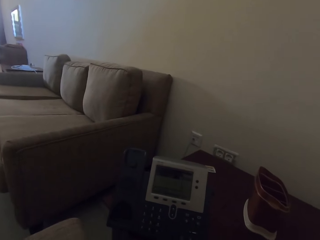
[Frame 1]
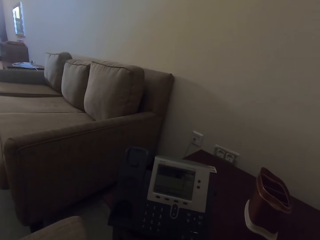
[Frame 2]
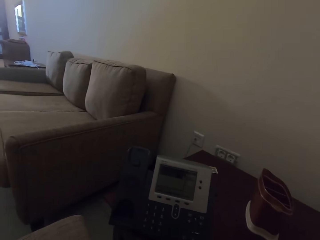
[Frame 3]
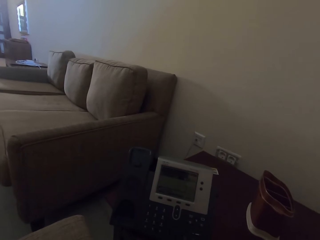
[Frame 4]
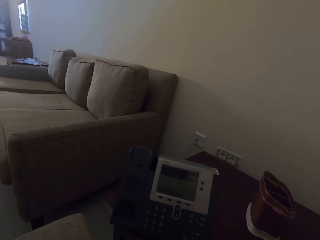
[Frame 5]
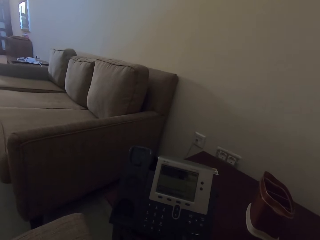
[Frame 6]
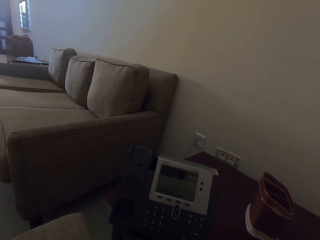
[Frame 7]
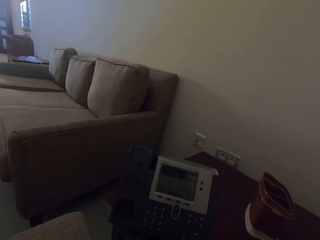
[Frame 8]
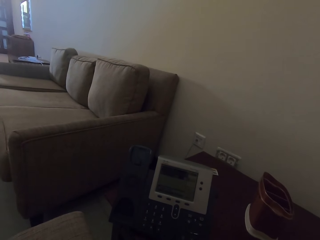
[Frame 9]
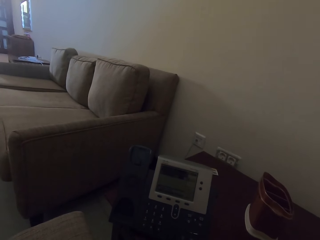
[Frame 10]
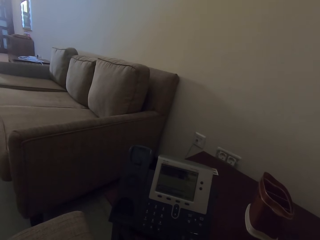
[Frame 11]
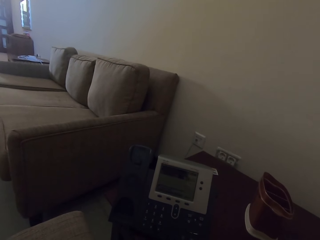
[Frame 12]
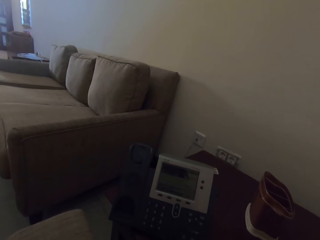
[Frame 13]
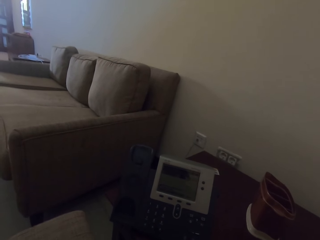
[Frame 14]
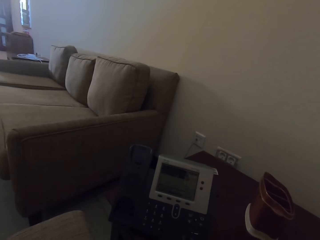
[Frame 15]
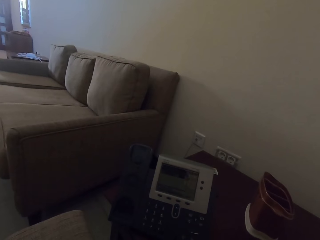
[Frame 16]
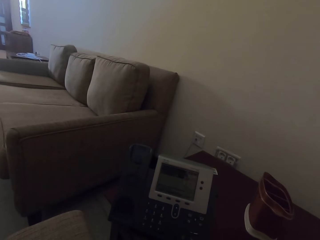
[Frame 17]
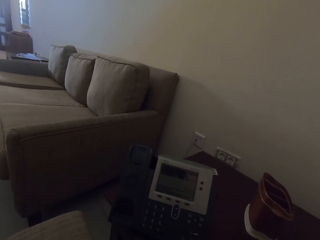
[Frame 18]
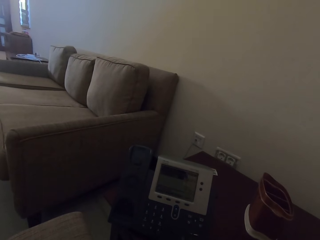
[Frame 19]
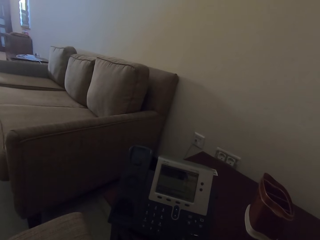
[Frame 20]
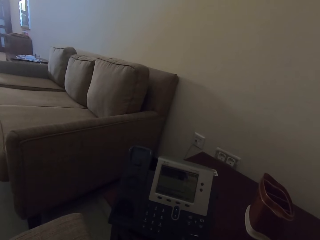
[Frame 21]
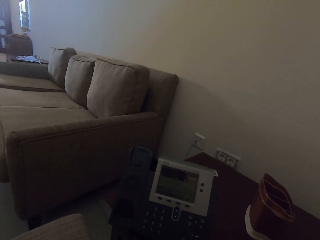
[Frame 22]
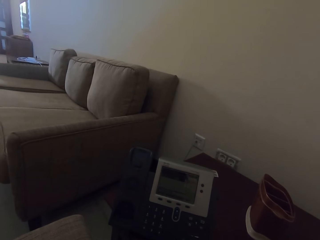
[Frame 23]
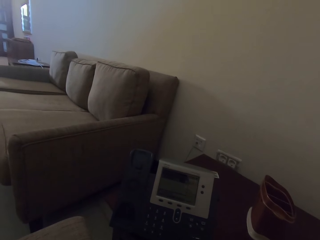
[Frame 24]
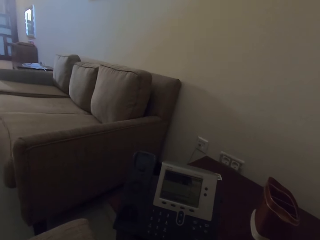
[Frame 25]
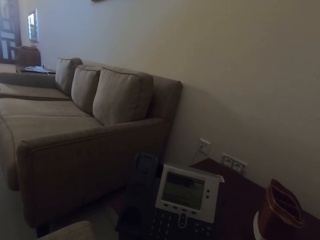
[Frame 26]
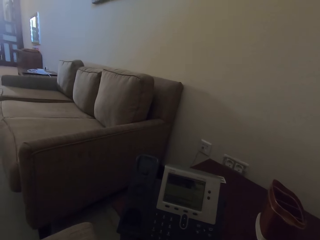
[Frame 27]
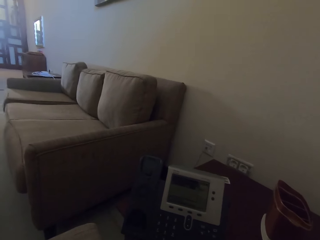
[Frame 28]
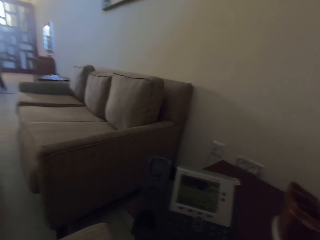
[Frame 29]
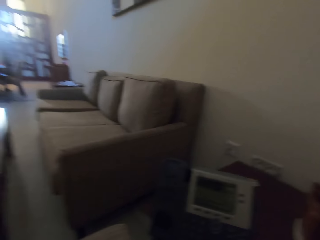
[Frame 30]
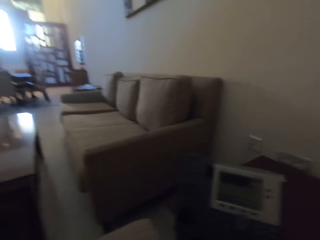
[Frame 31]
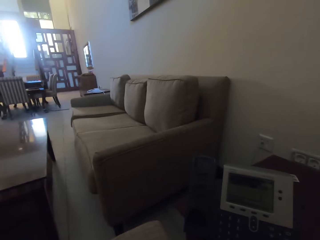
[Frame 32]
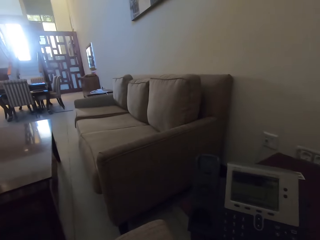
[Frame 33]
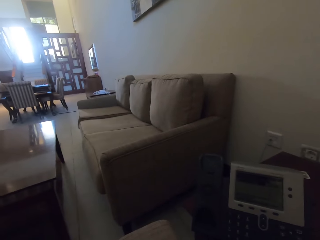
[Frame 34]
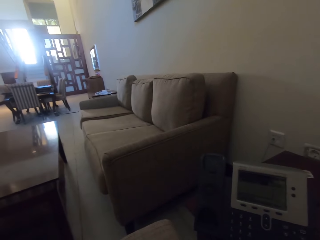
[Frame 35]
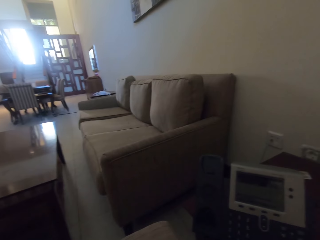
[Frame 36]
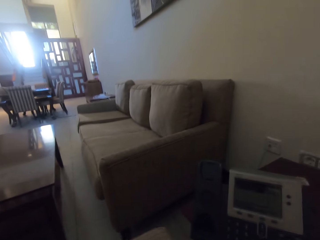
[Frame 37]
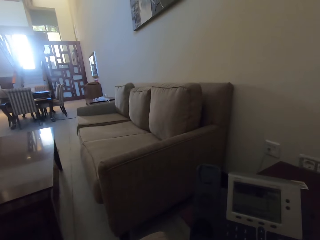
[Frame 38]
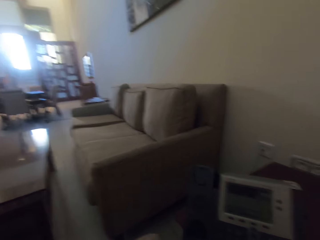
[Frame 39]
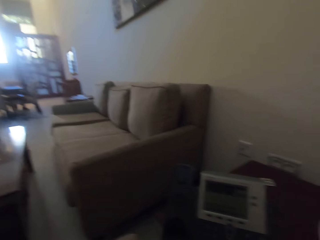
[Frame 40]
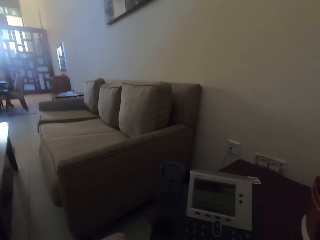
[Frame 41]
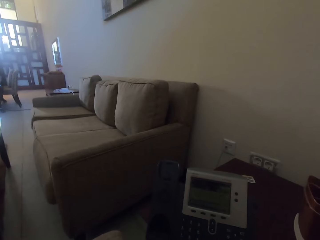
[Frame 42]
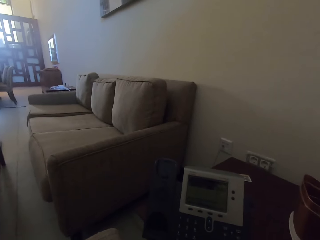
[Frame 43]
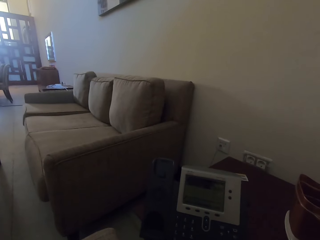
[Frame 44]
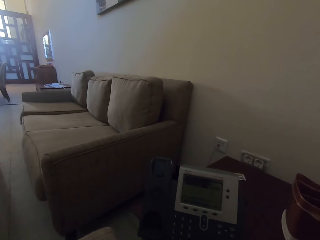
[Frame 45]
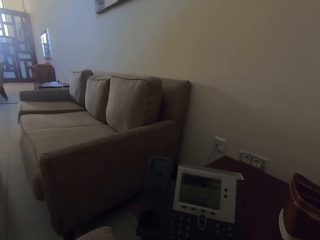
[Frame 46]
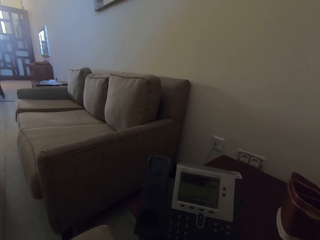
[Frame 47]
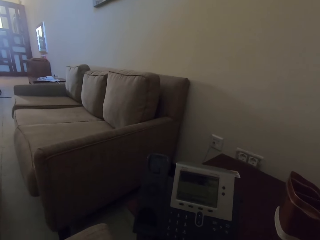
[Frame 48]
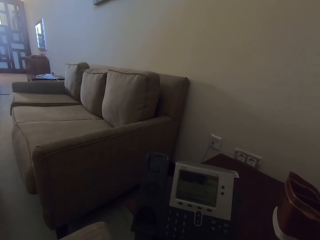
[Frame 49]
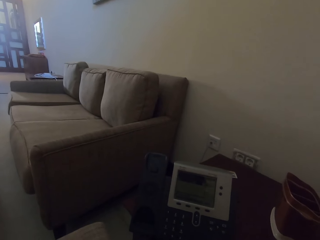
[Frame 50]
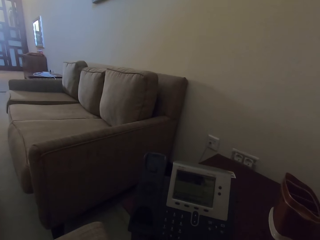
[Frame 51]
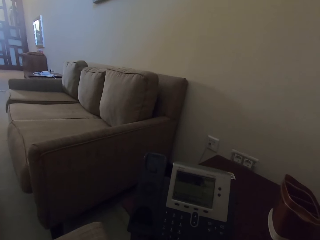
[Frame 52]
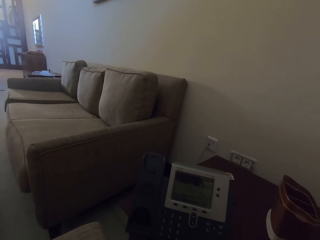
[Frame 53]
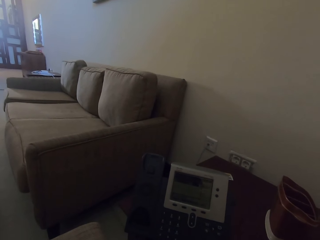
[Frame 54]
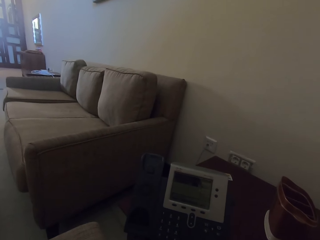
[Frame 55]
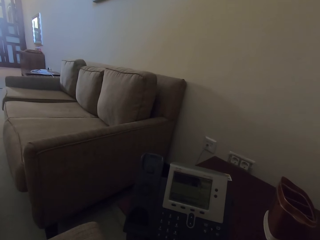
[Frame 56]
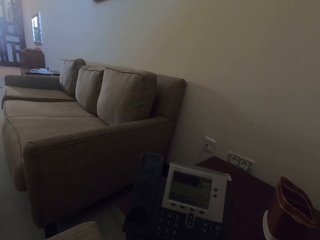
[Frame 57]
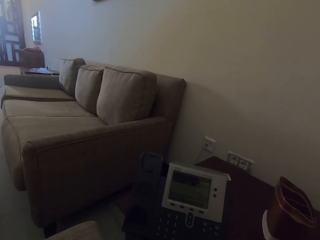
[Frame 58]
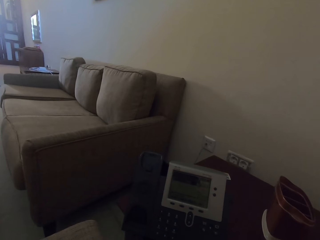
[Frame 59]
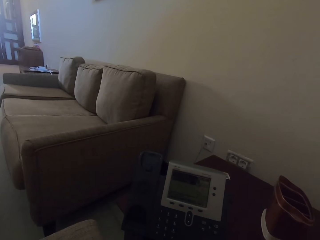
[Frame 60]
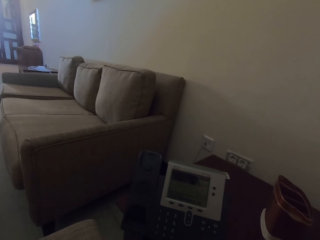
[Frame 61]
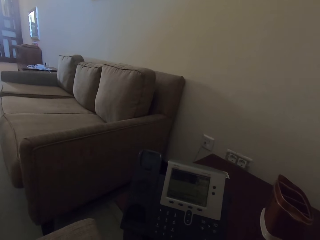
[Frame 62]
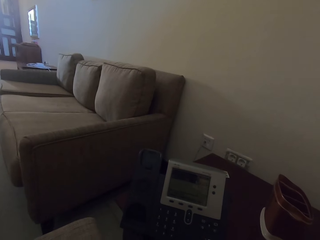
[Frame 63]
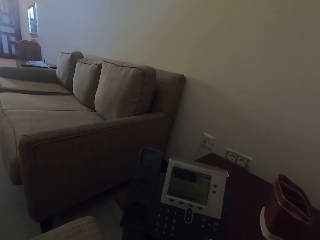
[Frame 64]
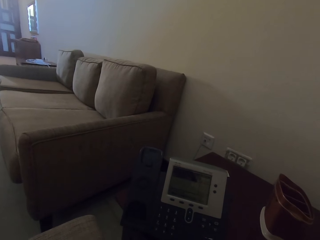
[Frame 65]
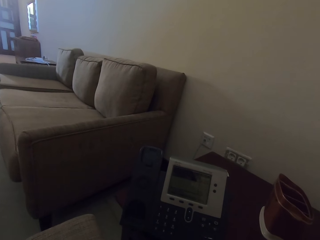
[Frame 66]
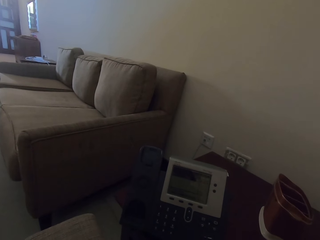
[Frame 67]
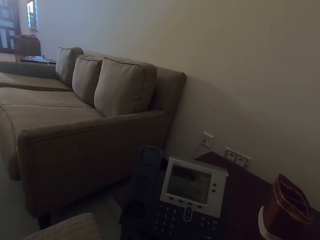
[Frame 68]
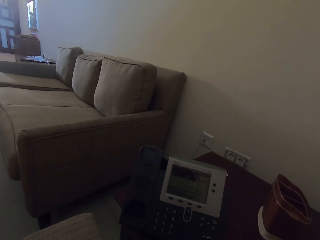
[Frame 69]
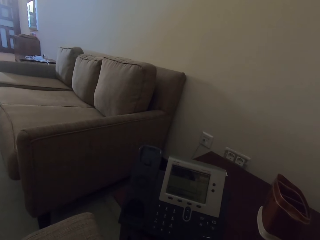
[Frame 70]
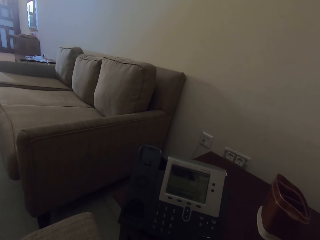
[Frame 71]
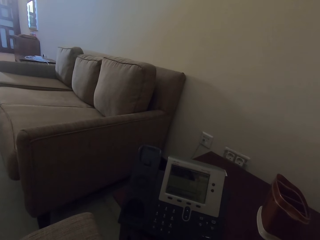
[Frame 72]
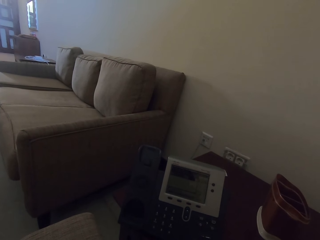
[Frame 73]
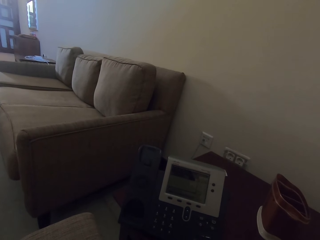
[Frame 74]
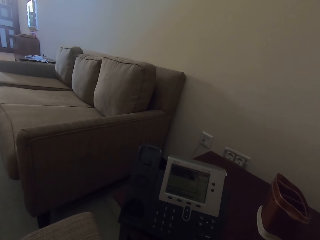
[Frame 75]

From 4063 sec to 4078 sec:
The camera wearer pauses talking on the telephone. They speak on the telephone. They pause talking on the telephone. They look around the room. They speak on the telephone. They pause talking on the telephone. They speak on the telephone. They pause talking on the telephone.

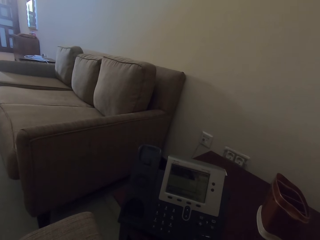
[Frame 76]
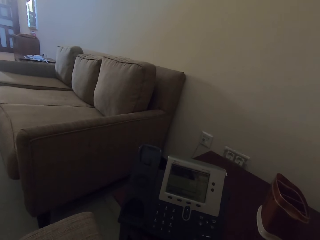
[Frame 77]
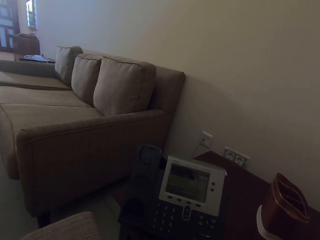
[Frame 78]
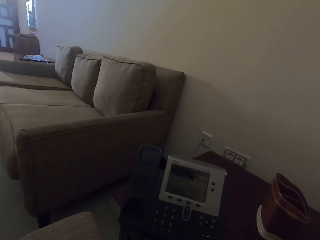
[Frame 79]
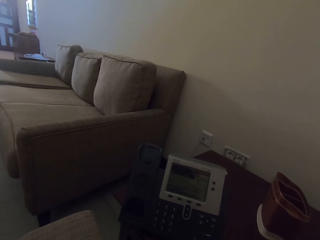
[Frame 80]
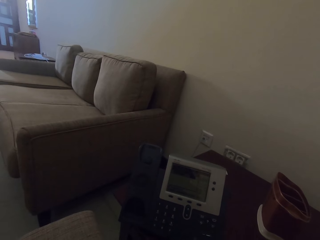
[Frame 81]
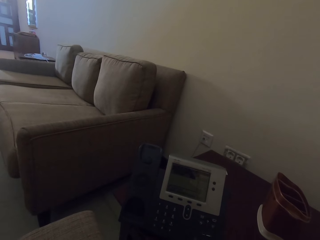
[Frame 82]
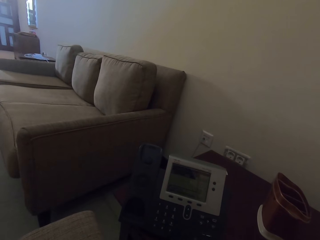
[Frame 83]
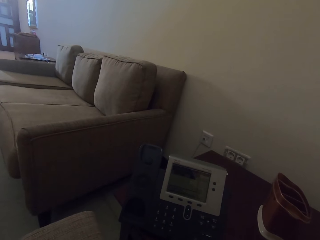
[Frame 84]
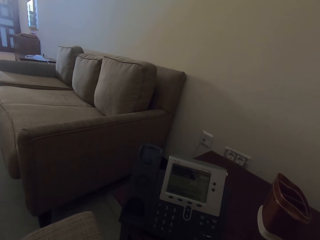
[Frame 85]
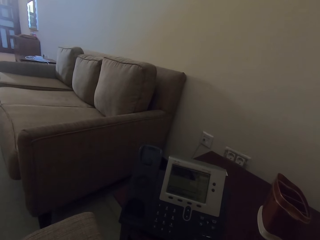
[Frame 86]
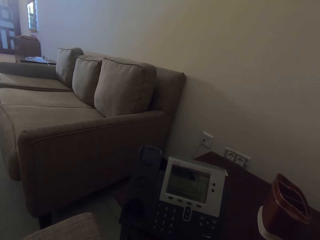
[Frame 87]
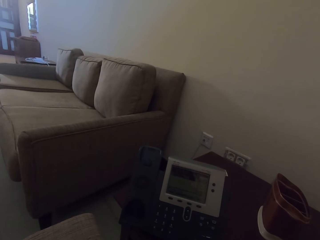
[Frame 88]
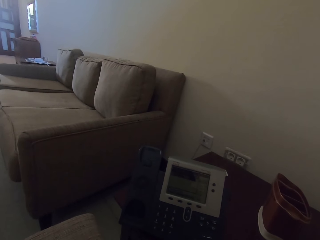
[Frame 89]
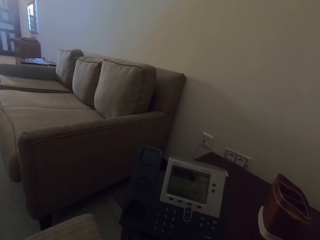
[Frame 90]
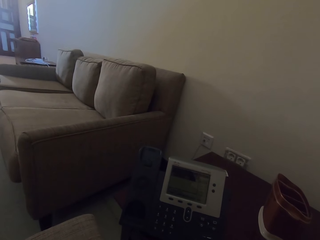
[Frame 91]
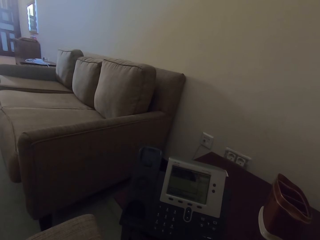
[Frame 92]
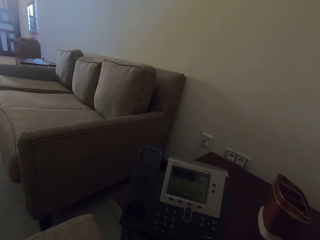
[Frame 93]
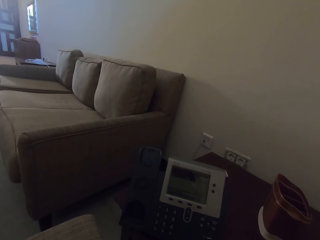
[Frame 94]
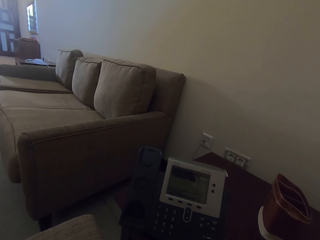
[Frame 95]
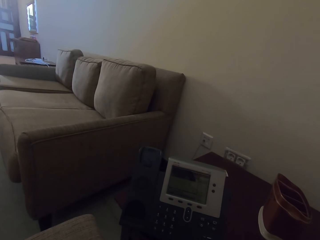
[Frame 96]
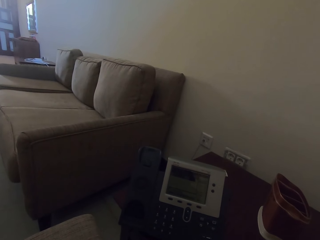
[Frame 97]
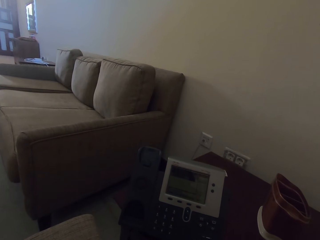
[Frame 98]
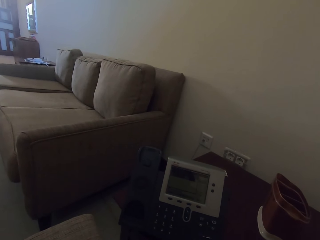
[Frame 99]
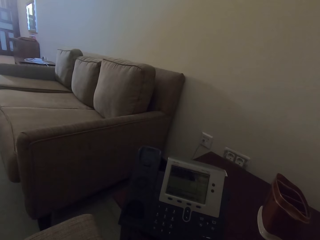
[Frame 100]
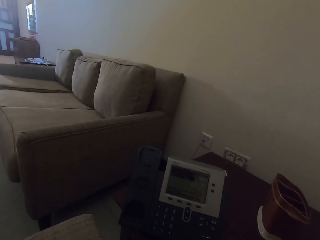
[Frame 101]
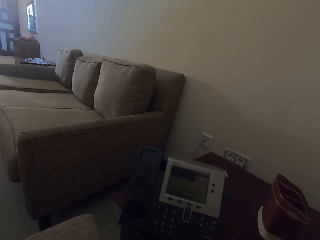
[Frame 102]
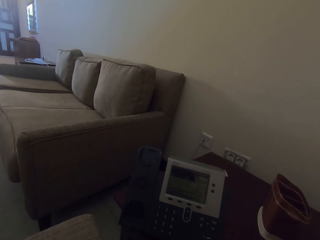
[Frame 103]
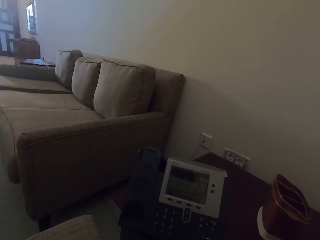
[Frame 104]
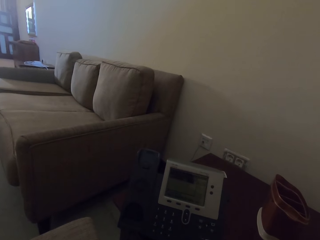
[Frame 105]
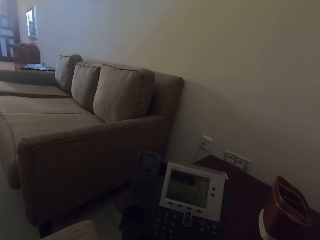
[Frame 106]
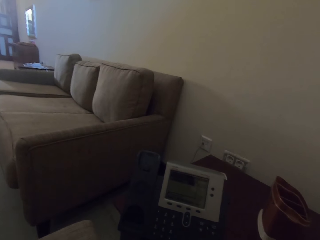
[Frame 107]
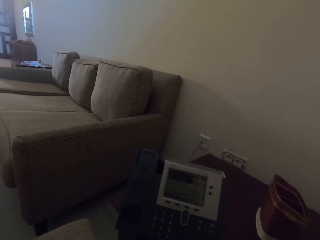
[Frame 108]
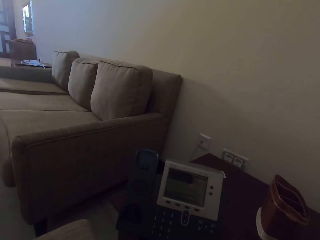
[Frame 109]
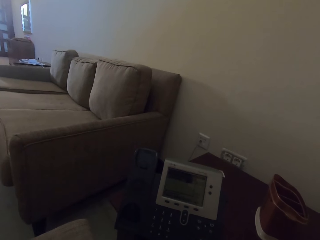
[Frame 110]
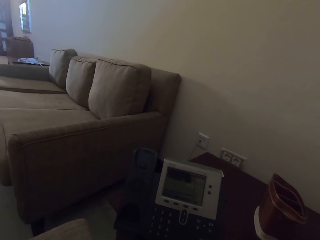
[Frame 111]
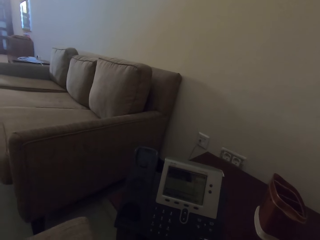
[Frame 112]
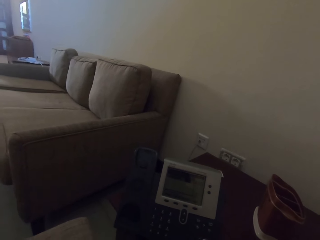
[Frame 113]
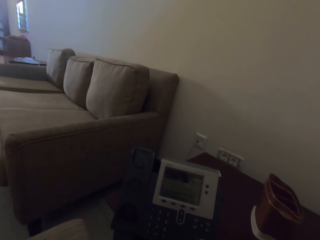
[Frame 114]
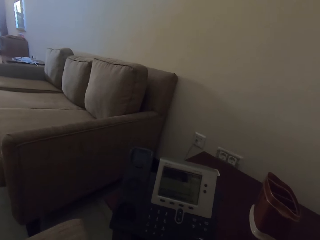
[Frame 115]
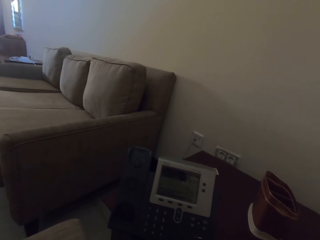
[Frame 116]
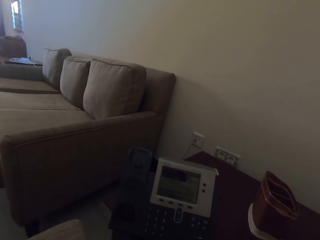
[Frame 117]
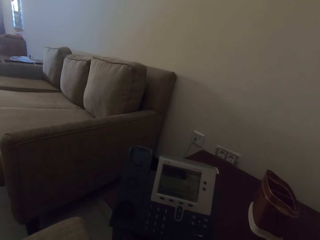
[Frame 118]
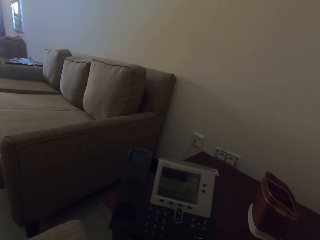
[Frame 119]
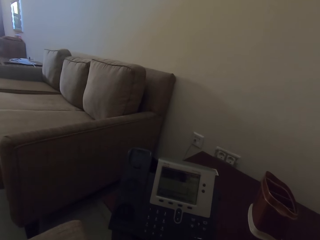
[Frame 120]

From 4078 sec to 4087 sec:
The camera wearer speaks on the telephone.
